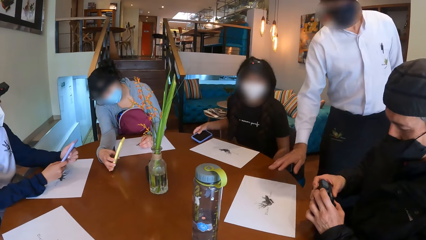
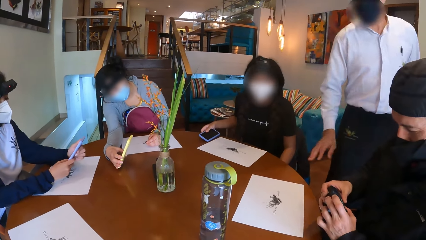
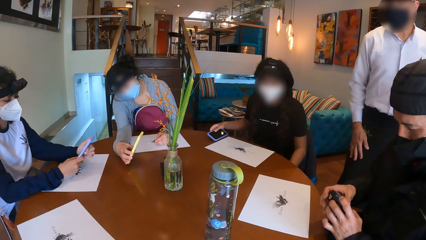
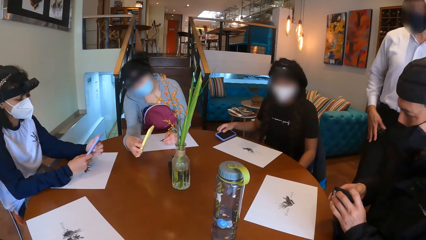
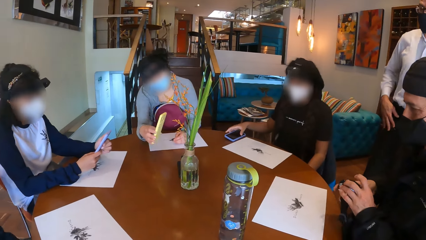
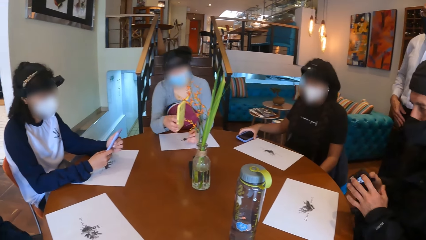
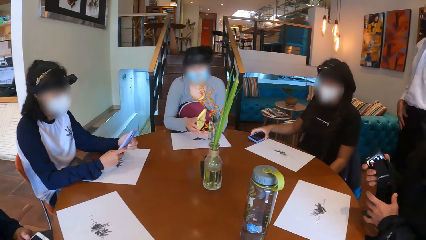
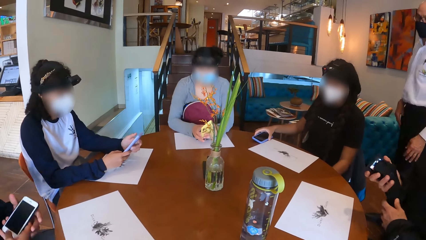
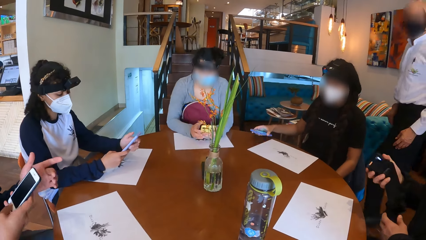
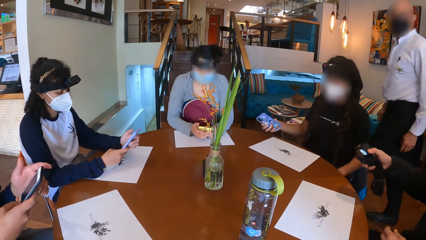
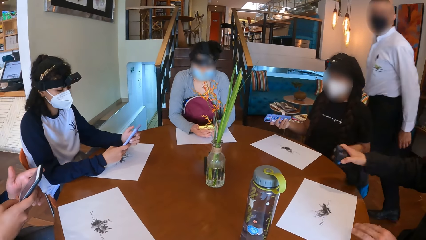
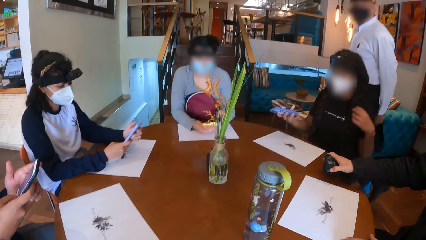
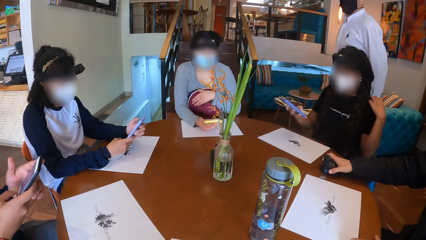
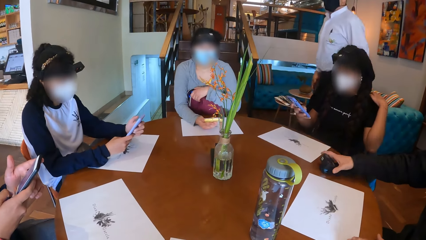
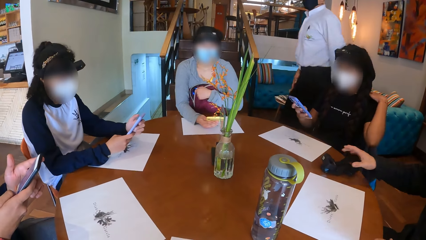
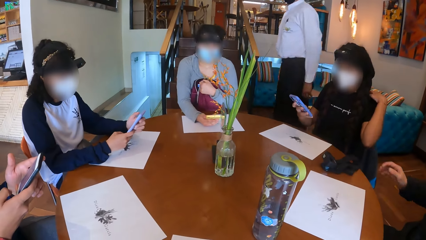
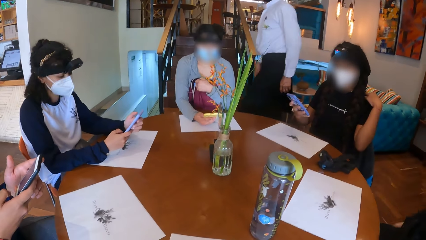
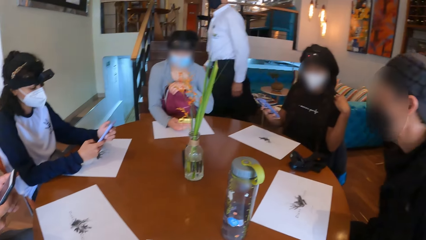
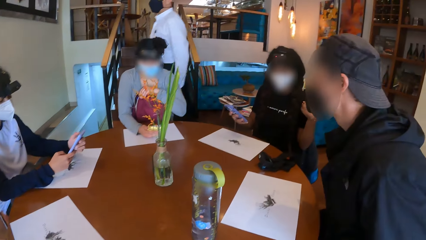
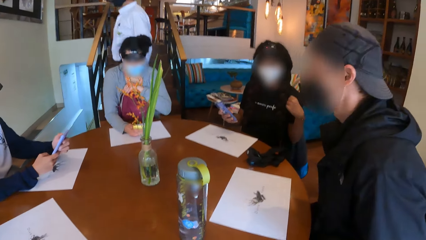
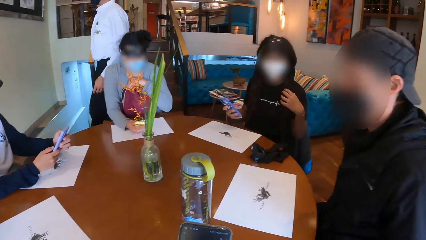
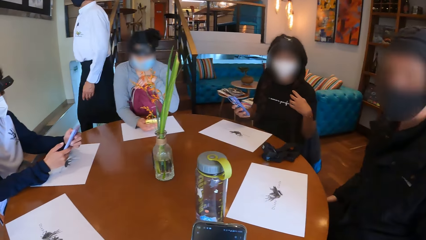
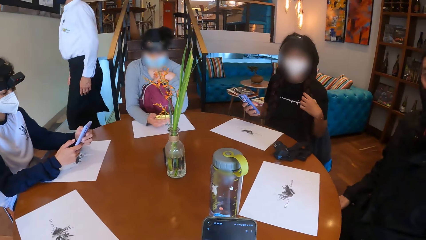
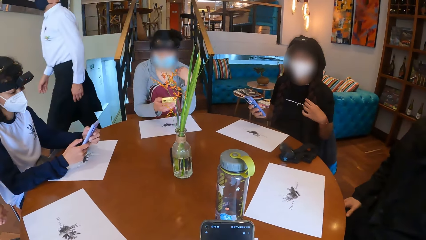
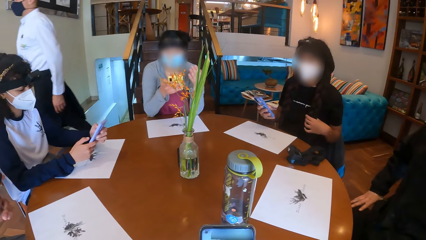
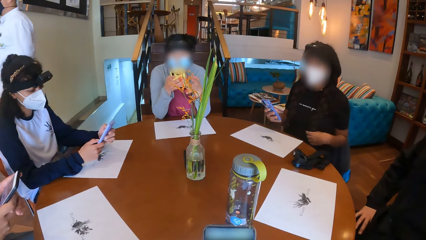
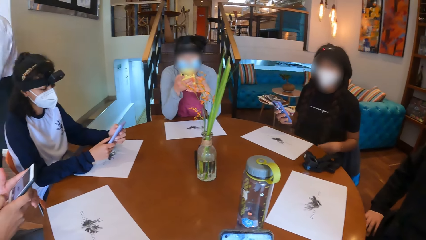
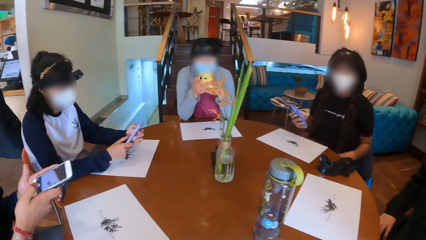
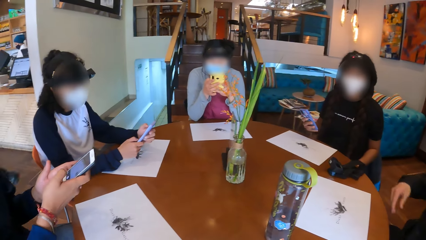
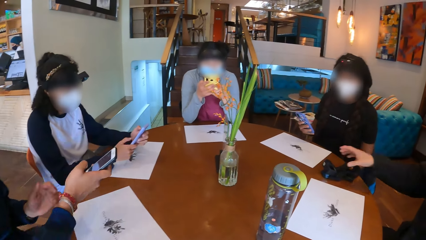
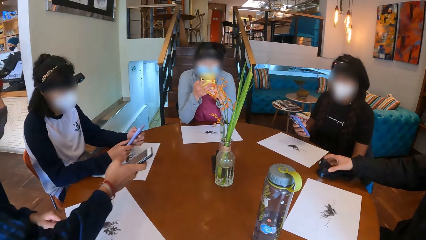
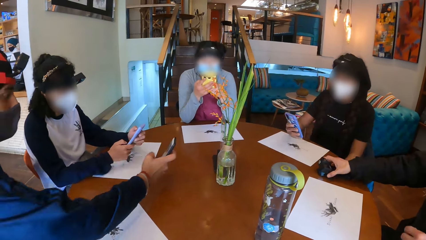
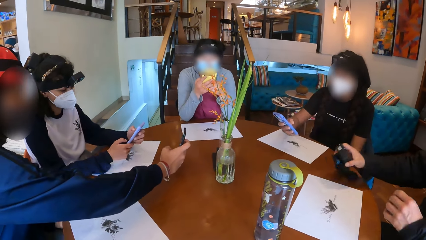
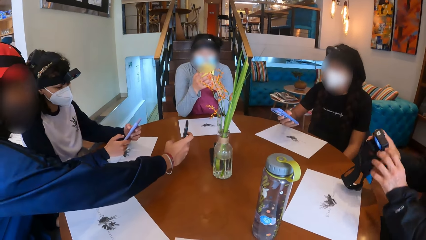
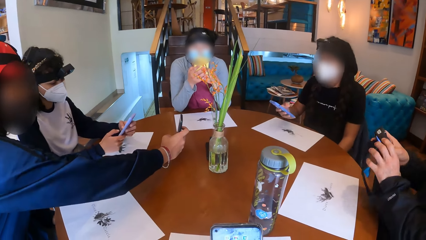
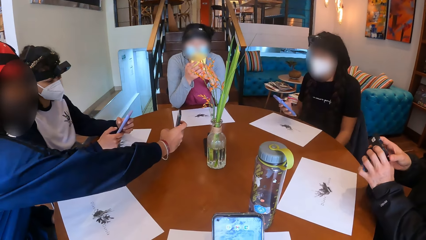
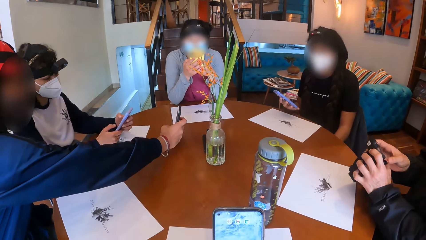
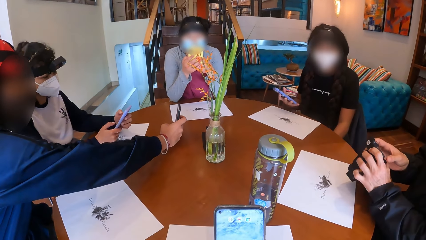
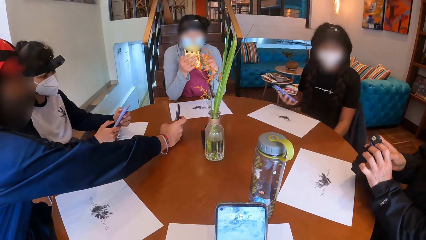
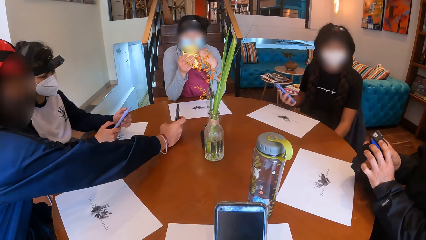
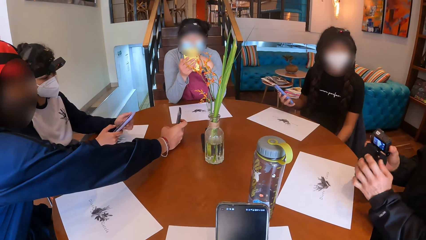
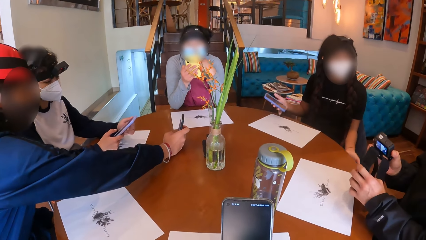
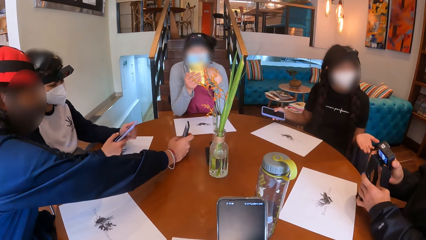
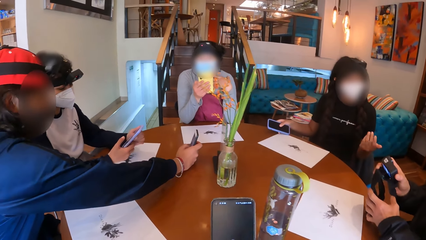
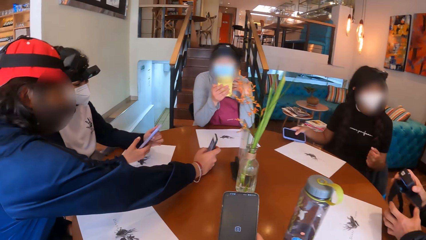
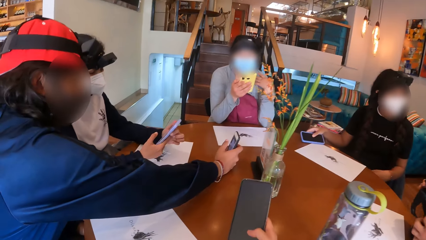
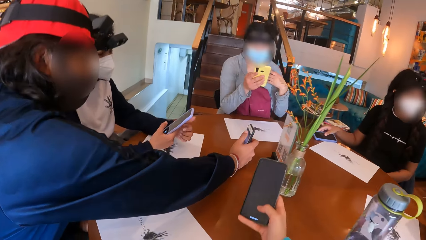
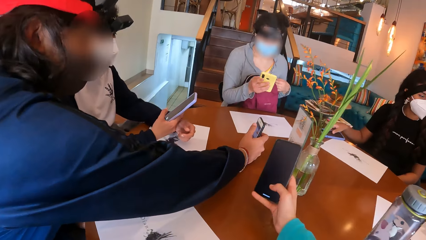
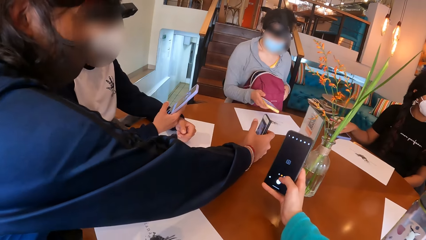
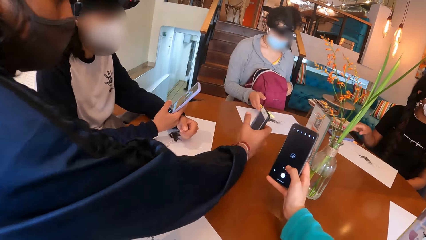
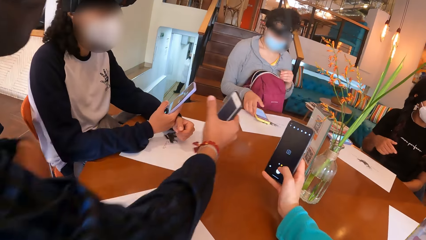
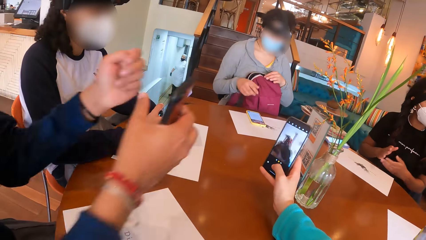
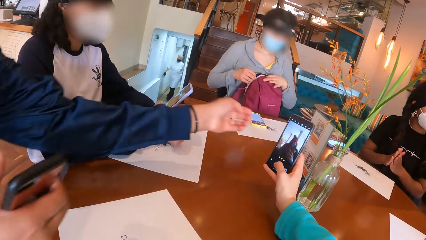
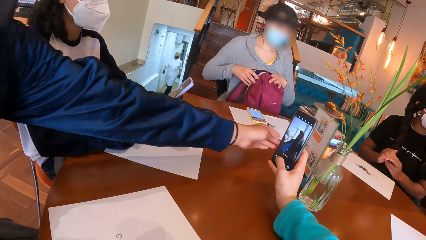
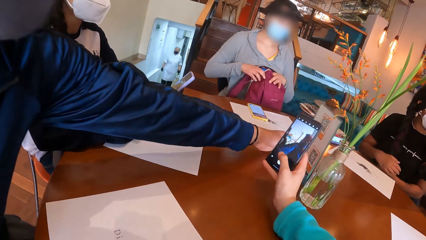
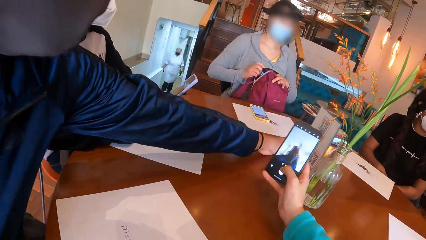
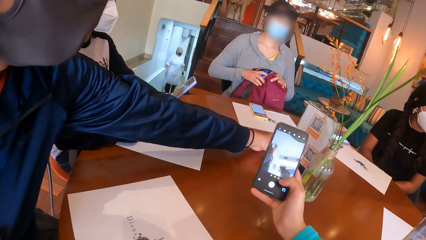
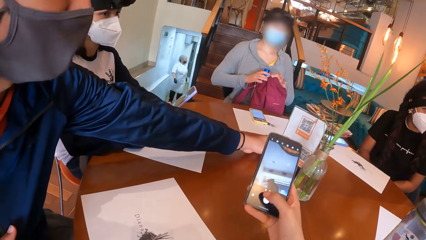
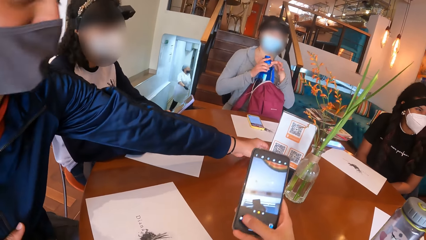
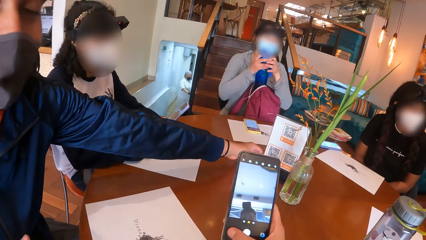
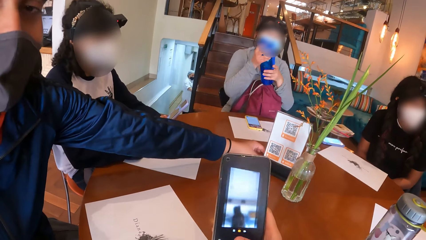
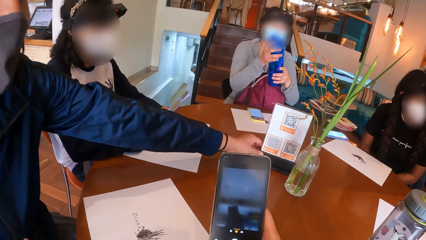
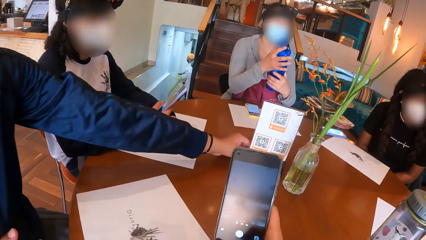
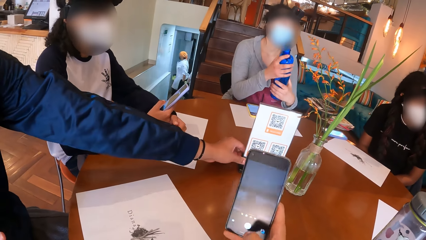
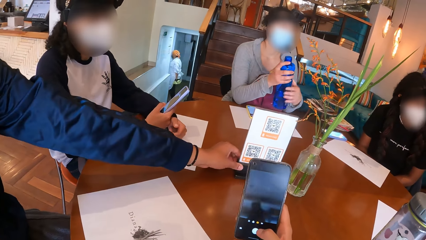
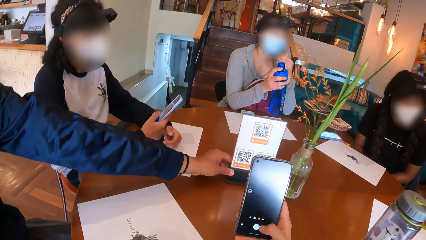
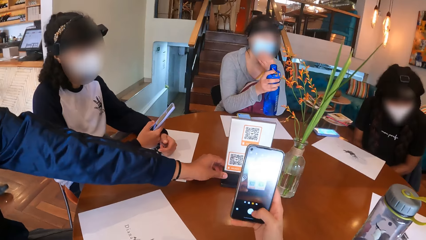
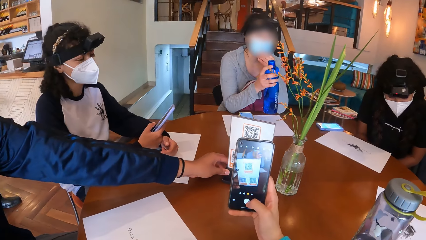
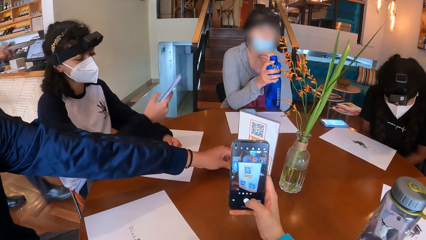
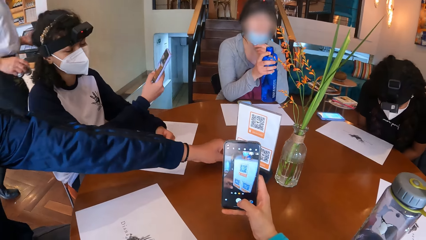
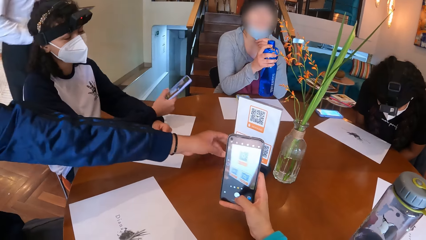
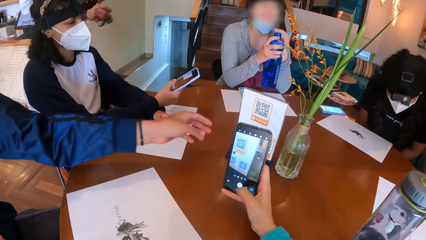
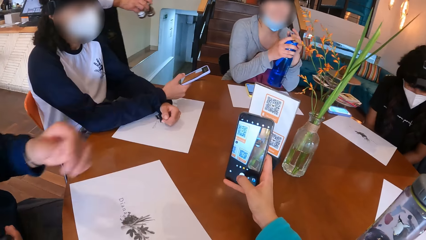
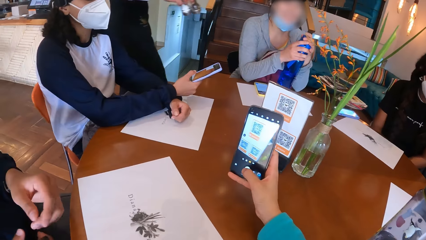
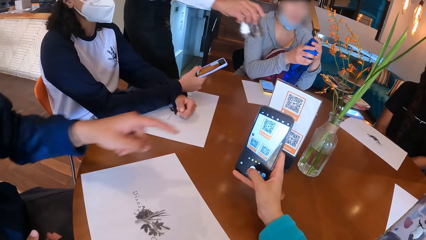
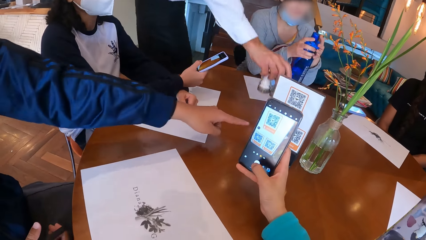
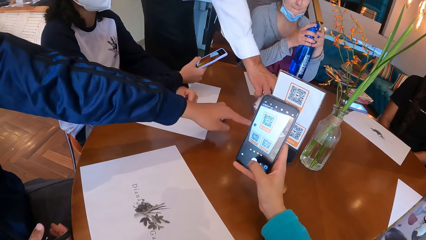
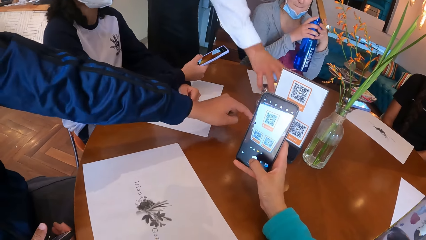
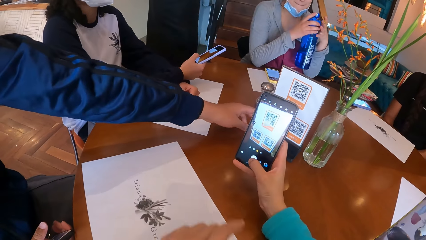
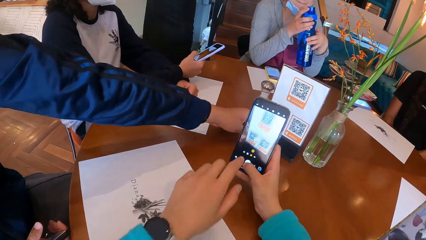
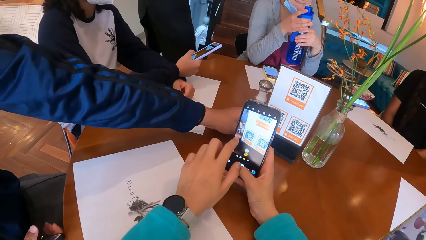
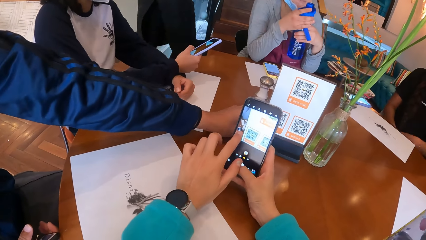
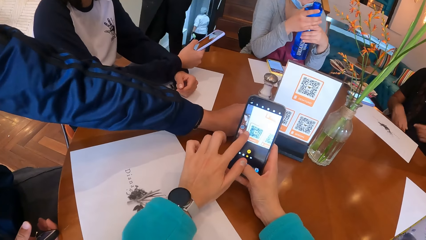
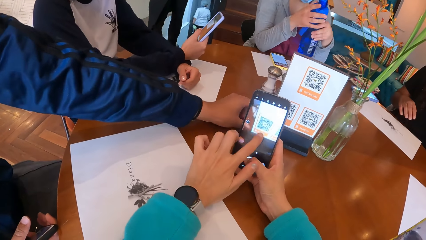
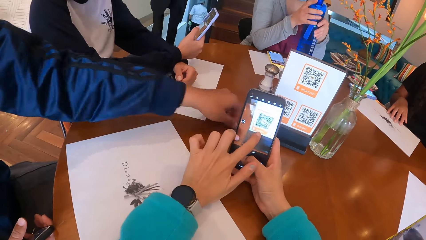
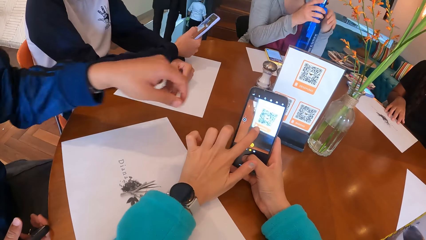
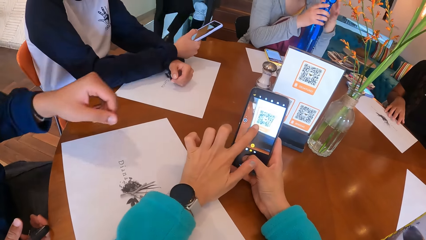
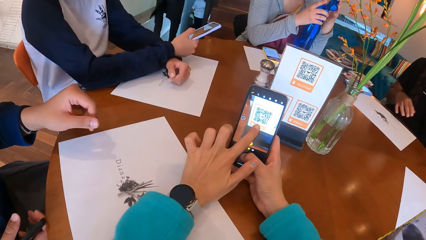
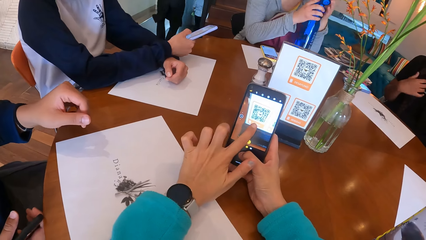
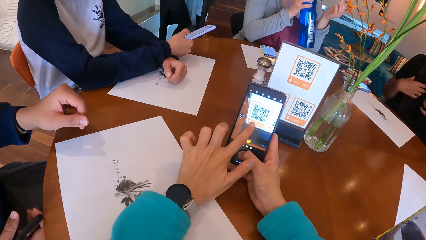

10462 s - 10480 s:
A waiter moves the paper on the table with his left hand. A man touches the paper. A woman operates the cellphone with her right hand. Another woman drops the cellphone in her right hand on the table. Another man holds the cellphone with his right hand. The second woman picks up the cellphone on the table with her right hand. The second man operates the cellphone with his right hand. A third man drops the camera in his right hand on the table. A third woman holds her schoolbag with her left hand. A lady scrolls the phone. The camera wearer operates a cellphone with his right hand. The third woman operates the cellphone with her right hand. The third man picks up the camera on the table with his right hand and holds the camera with both hands. A fourth man takes pictures. The camera wearer holds the phone. The second woman drops the cellphone in her right hand on the table. The third woman drops the cellphone in her right hand on the table. The second man moves a stand on the table with his left hand. The camera wearer removes a bottle from her bag with both hands. They take pictures. The third woman pulls down her nose mask with her left hand. The waiter drops containers on the table with his right hand. The third woman opens the bottle with both hands.
